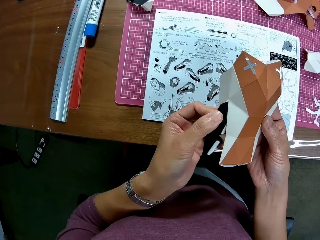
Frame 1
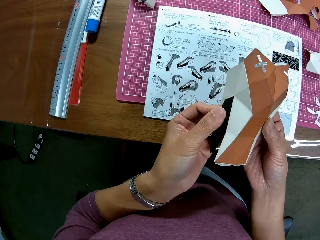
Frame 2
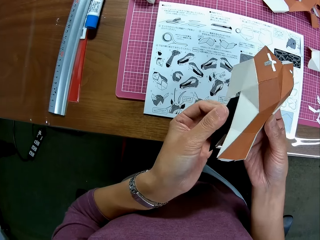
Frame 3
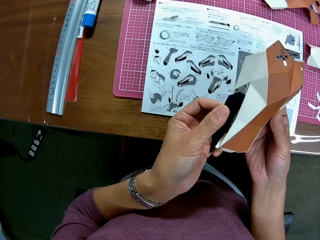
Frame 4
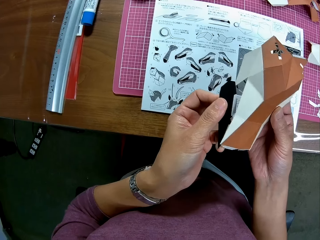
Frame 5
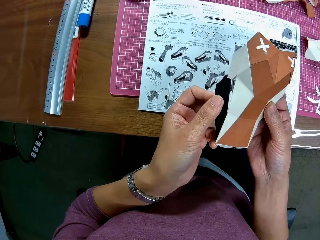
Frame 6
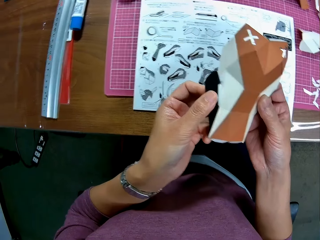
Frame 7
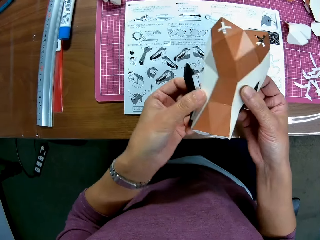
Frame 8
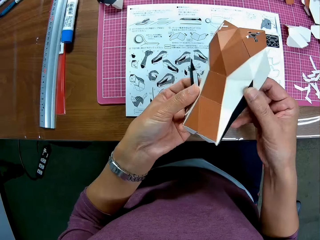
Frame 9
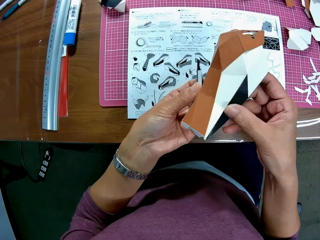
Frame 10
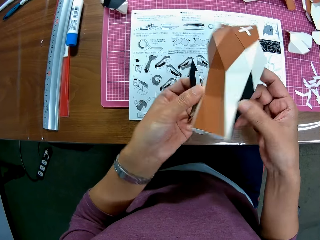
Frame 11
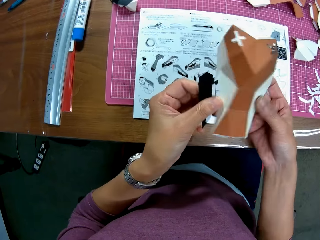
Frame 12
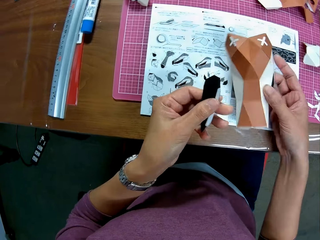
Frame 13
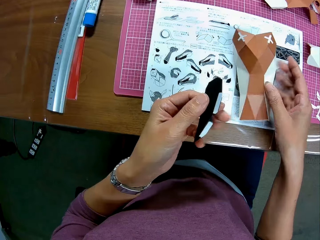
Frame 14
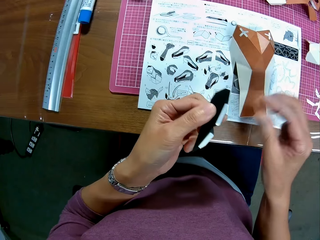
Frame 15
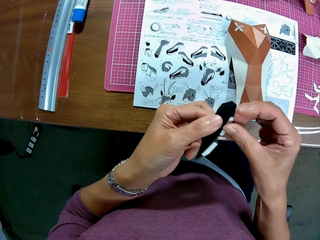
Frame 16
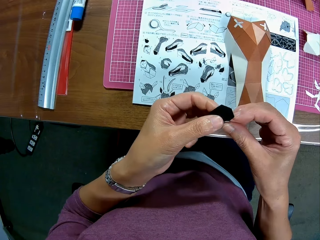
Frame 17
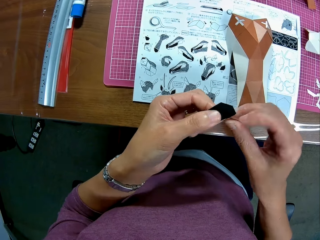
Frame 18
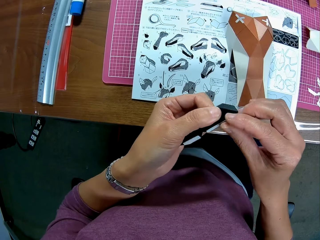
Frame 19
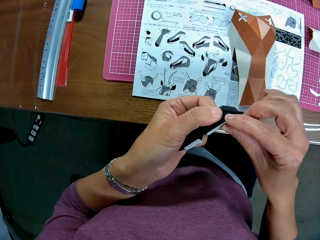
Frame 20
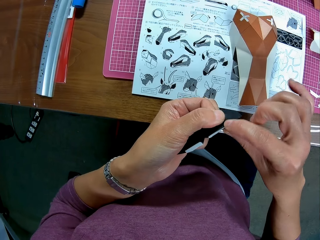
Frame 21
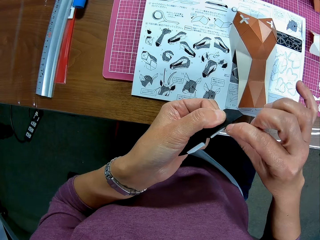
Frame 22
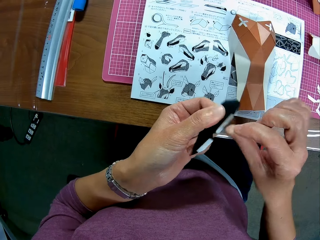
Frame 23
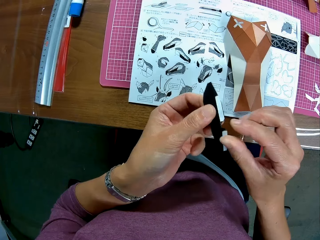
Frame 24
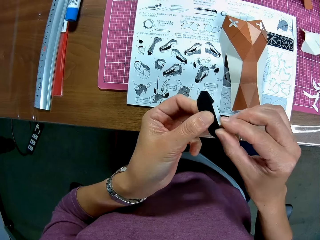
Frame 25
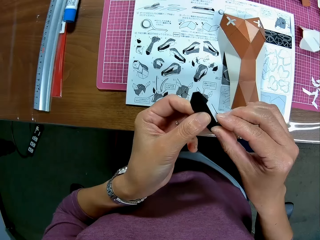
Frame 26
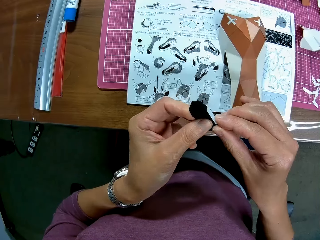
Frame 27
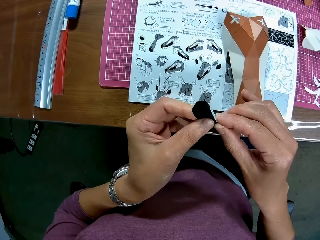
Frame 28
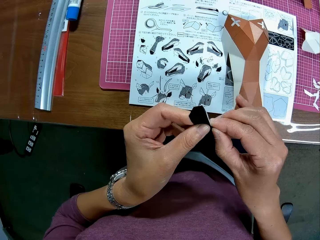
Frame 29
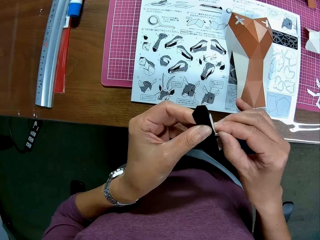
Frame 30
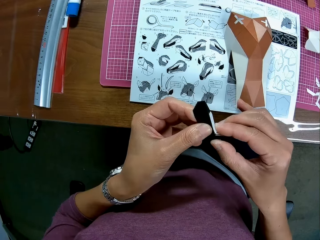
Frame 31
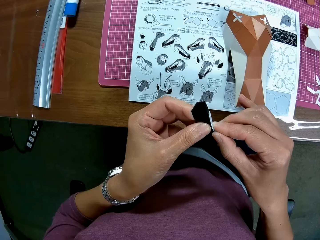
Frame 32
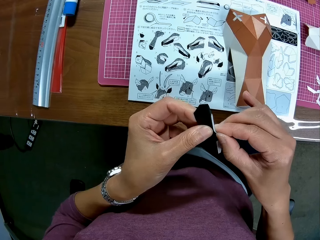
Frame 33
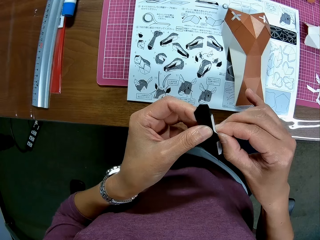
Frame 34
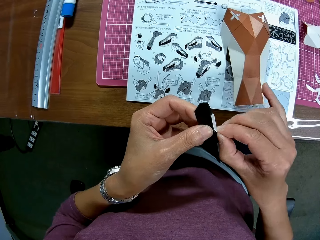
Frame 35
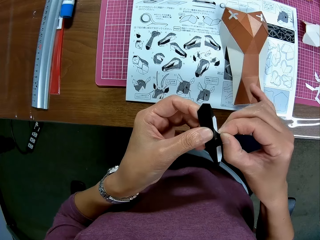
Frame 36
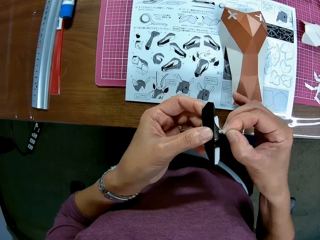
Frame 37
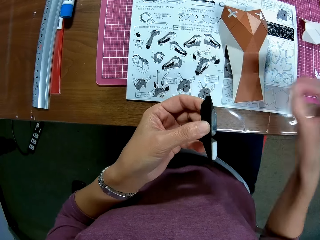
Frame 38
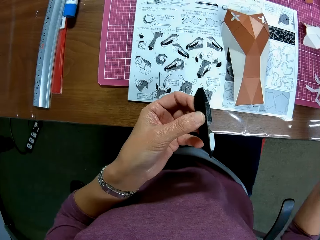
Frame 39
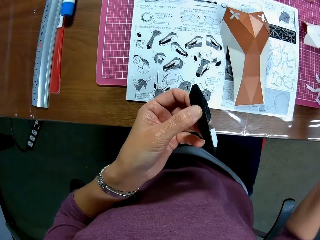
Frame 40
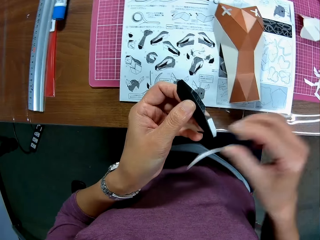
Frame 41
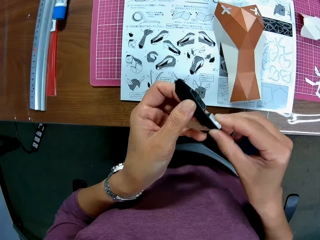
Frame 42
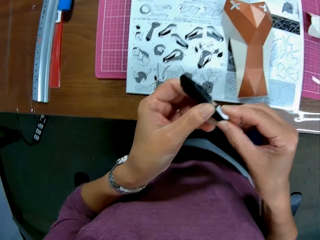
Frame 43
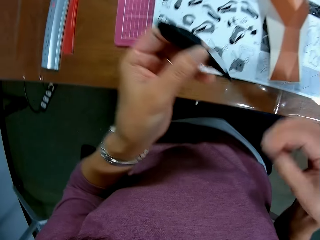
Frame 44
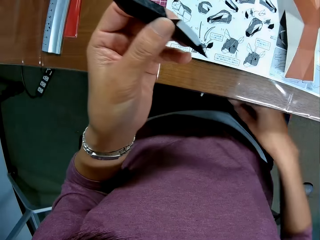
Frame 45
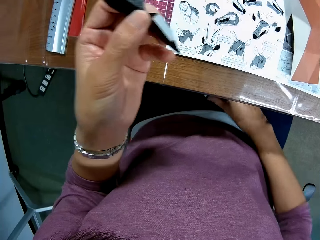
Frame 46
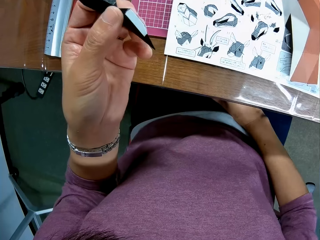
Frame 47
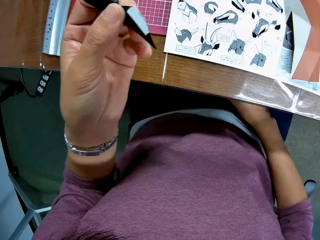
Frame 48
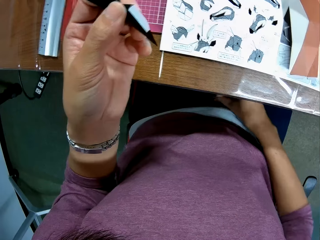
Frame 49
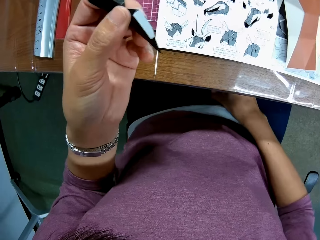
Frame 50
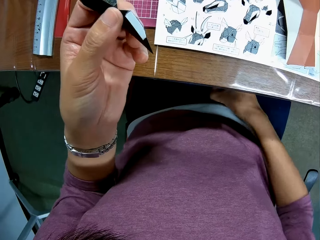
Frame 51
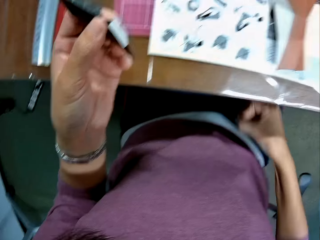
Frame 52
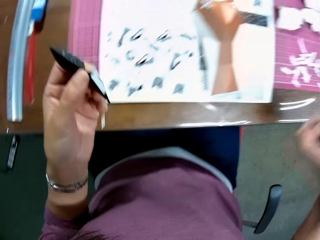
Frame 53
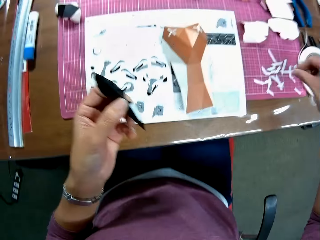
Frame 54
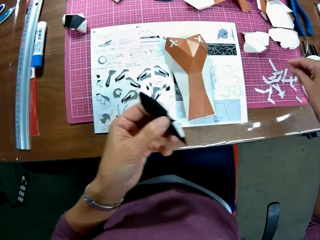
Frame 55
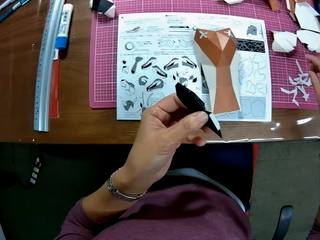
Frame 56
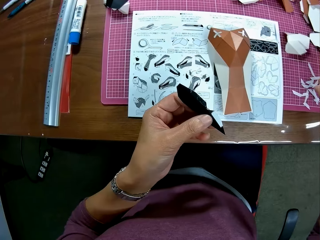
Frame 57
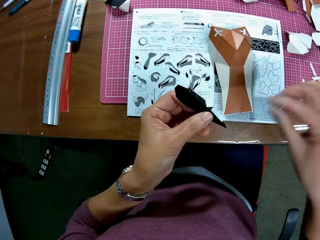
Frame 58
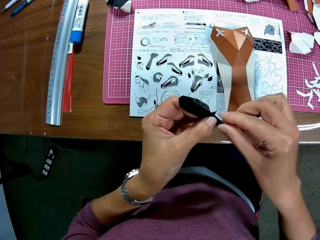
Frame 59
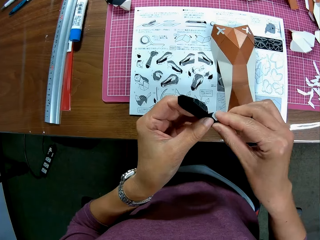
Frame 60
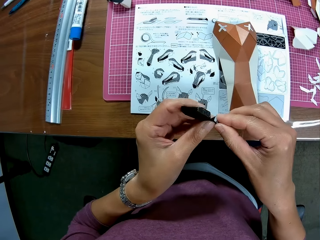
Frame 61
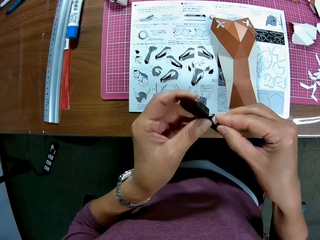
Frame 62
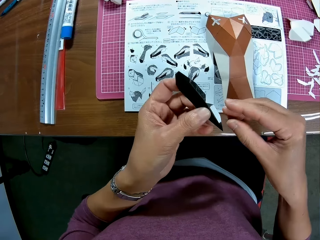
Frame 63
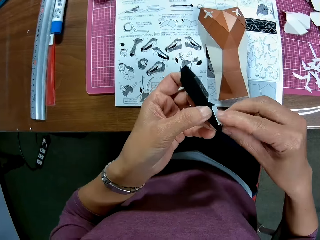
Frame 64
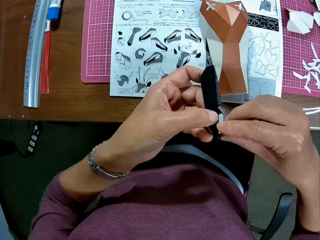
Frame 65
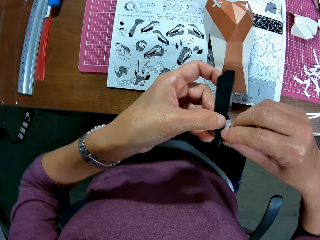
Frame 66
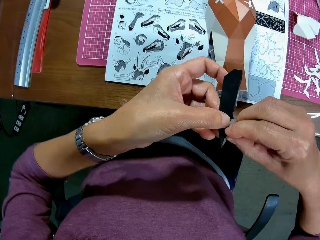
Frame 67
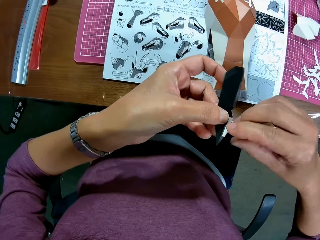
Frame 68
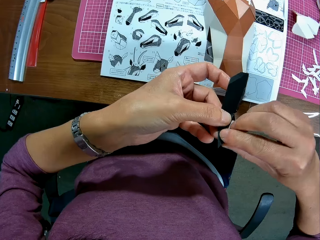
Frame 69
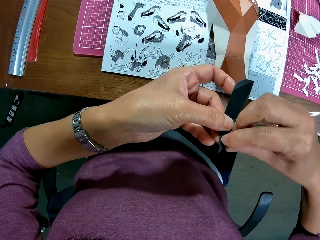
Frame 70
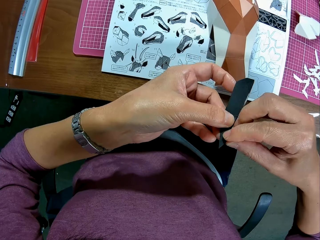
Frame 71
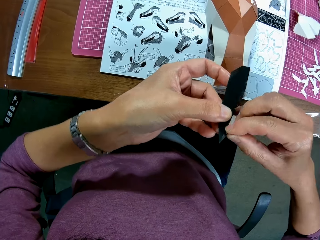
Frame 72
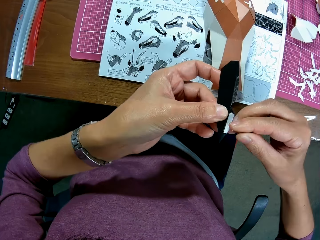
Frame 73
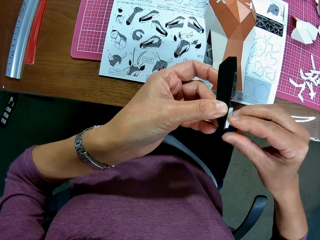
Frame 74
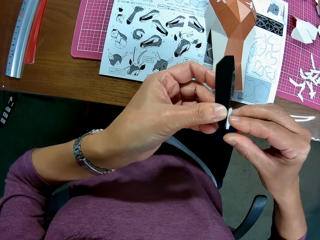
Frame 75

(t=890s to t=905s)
The camera wearer fixes pieces of craft paper together. He turns the craft paper. He puts the craft paper on the booklet. He removes a paper tape or piece of paper from the craft paper. He puts the paper tape on the table. He stretches his hand to the cutting mat. He picks up the paper tape on his thigh. He puts the paper tape on the table. He removes a paper tape from the craft paper.

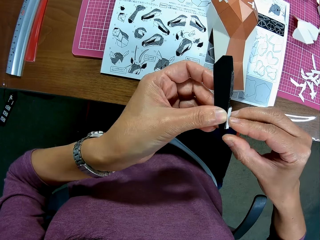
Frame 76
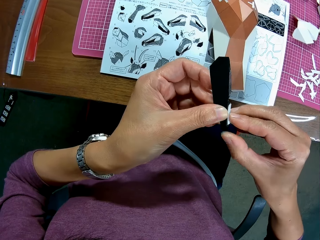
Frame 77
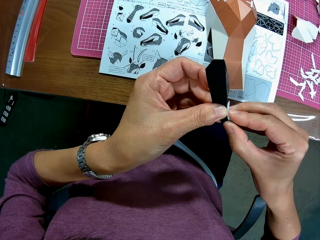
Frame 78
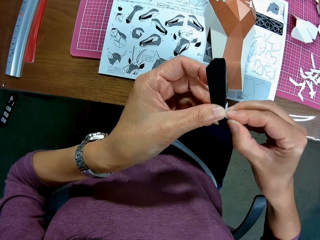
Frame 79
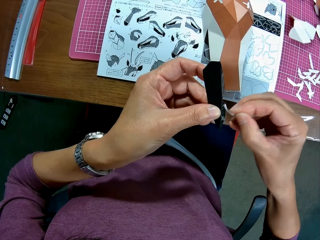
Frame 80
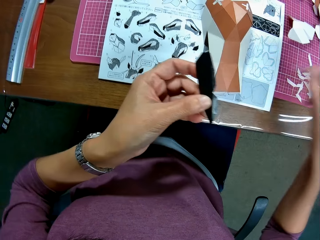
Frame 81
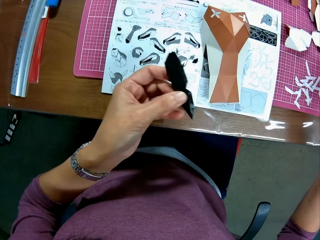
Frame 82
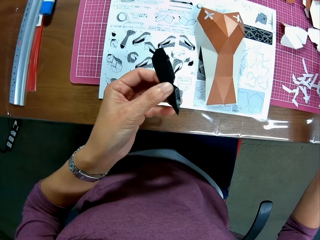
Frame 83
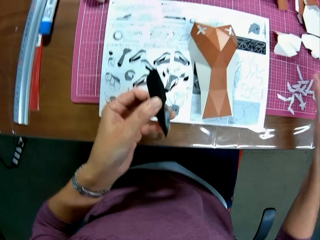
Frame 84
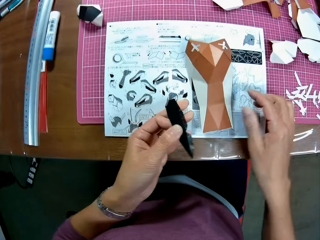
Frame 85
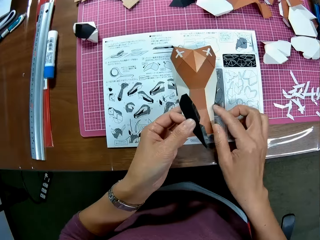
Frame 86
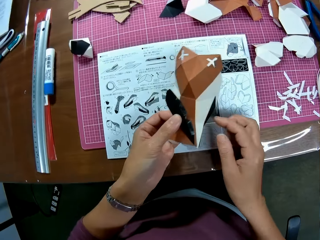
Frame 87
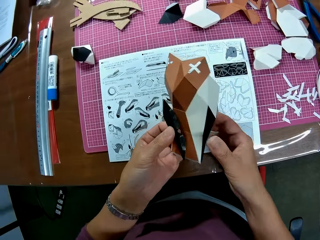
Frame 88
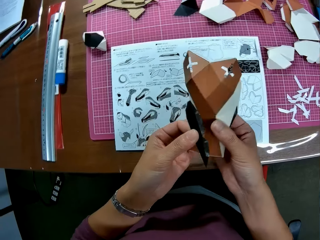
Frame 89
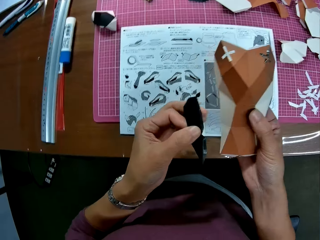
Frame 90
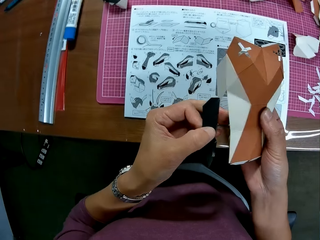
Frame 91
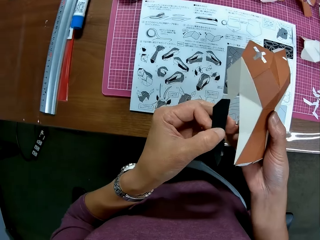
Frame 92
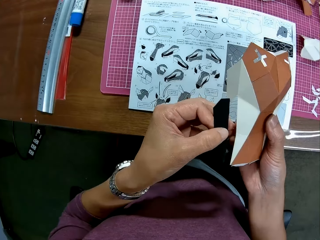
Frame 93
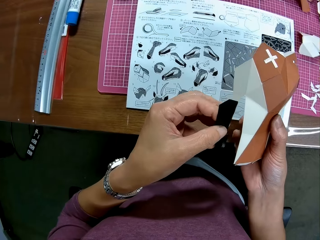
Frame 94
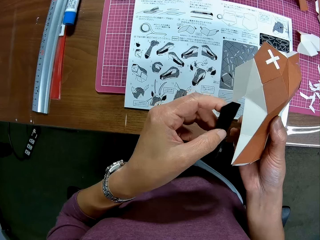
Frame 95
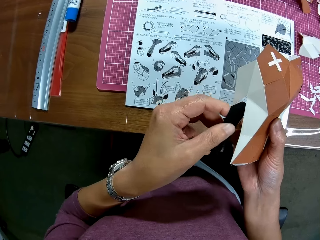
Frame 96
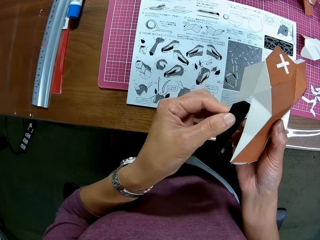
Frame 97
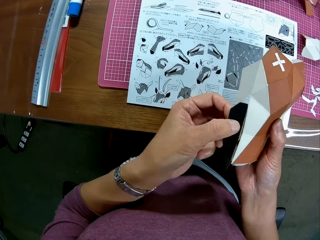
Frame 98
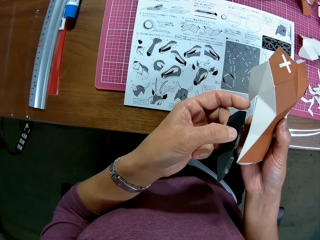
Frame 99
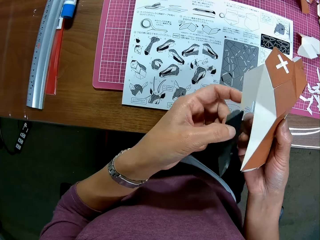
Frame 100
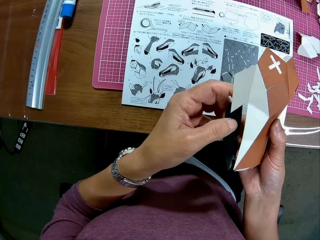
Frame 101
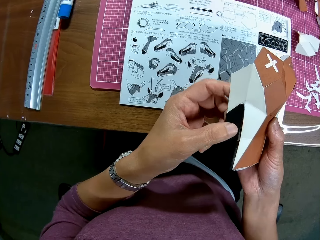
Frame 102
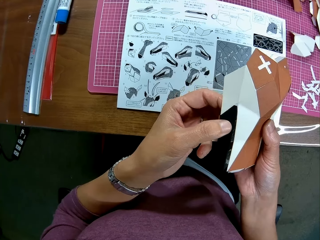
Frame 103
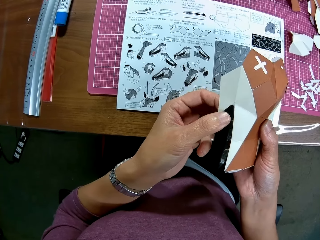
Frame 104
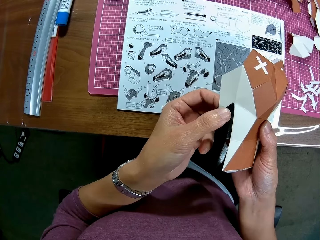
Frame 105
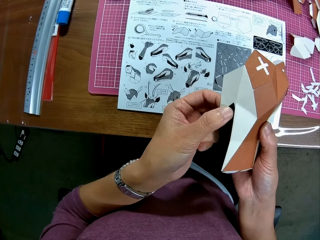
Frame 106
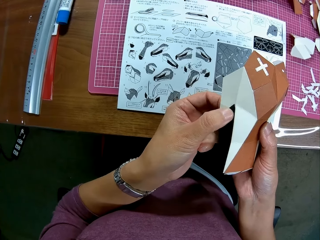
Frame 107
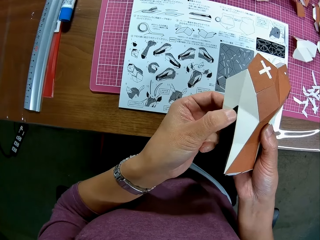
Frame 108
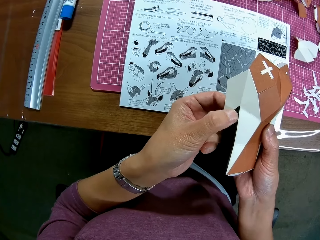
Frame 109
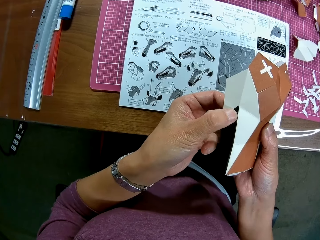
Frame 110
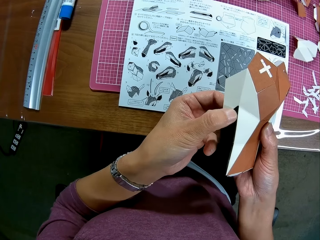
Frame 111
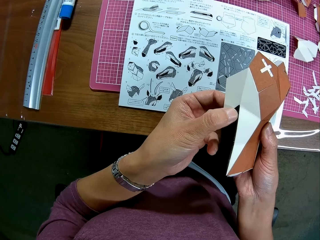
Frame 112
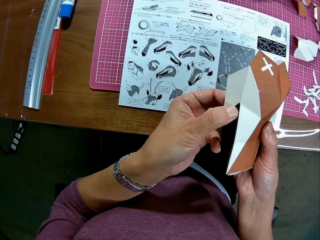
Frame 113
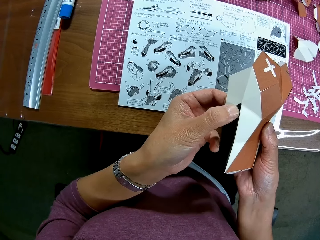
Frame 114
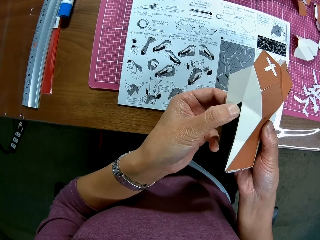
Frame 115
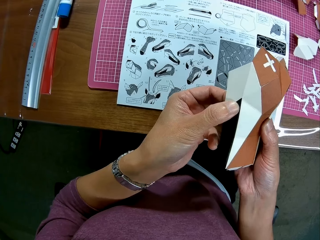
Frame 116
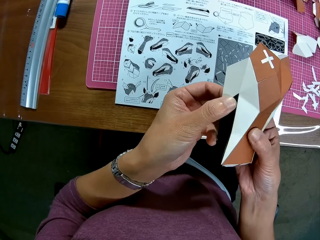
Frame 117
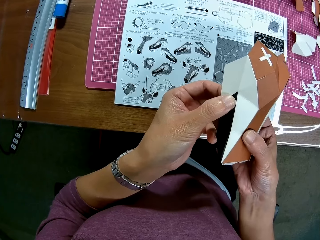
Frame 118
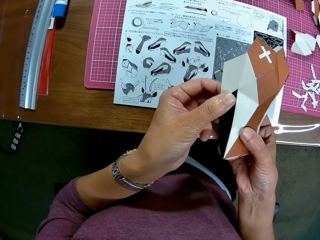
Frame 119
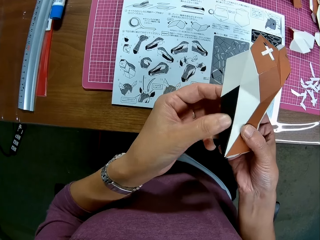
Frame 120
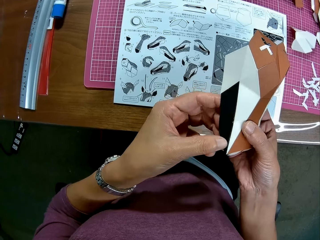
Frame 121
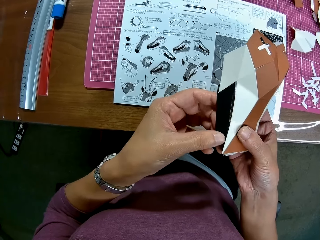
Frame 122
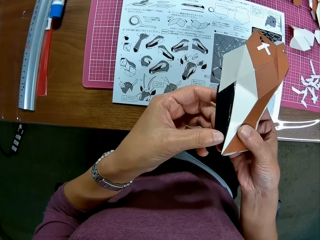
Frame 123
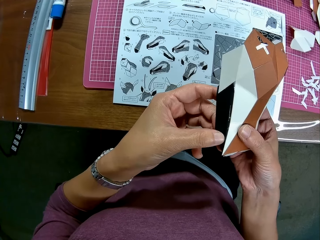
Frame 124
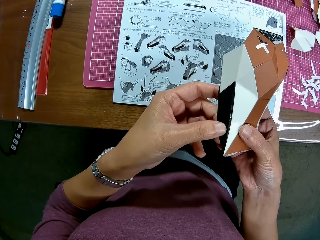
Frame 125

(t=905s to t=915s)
The camera wearer puts the paper tape or piece of paper on the table. He picks up the craft paper from the booklet. He looks at the craft papers. He arranges the paper crafts in his hand. He fixes pieces of craft paper together.
